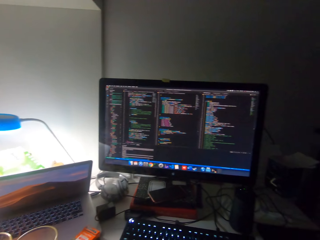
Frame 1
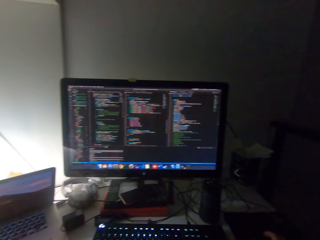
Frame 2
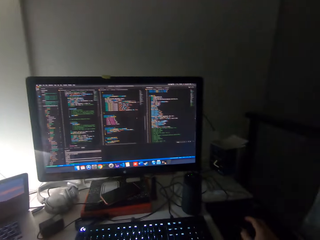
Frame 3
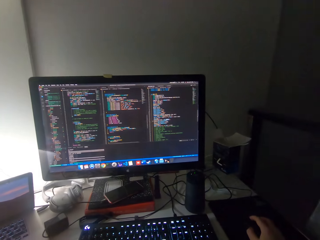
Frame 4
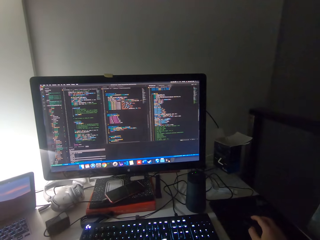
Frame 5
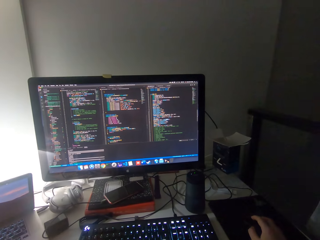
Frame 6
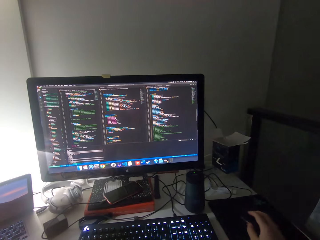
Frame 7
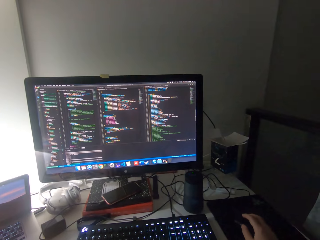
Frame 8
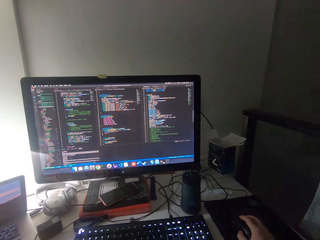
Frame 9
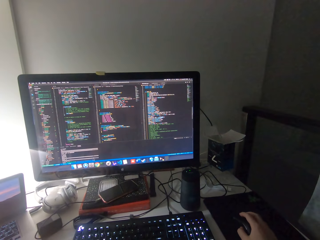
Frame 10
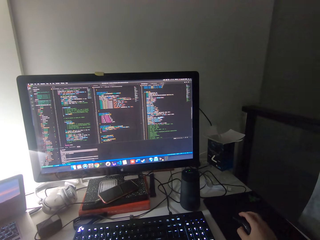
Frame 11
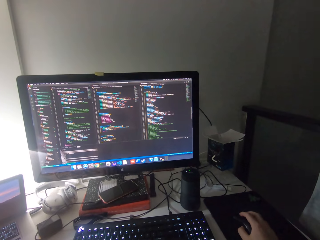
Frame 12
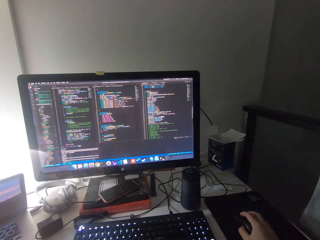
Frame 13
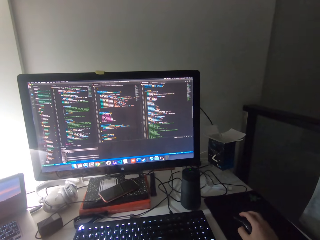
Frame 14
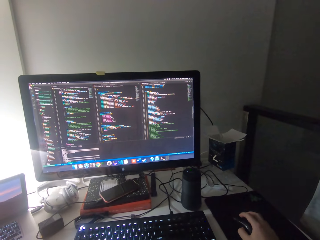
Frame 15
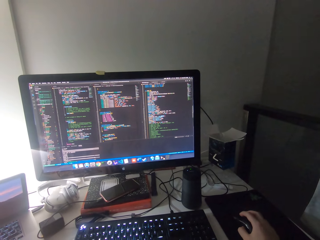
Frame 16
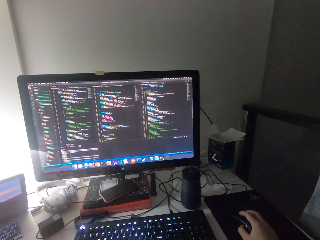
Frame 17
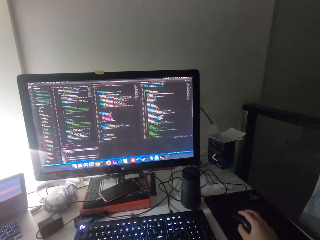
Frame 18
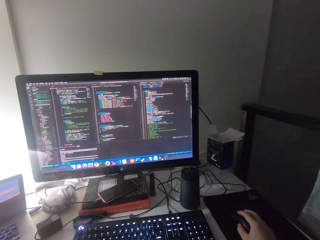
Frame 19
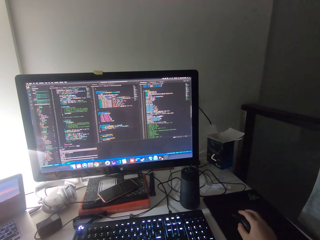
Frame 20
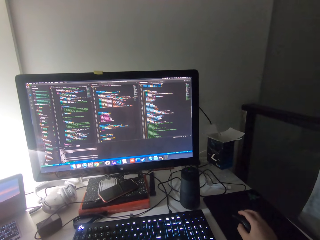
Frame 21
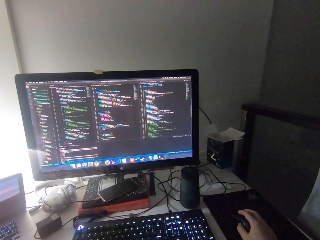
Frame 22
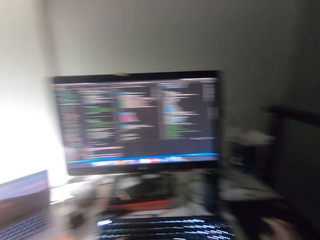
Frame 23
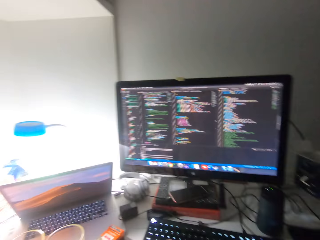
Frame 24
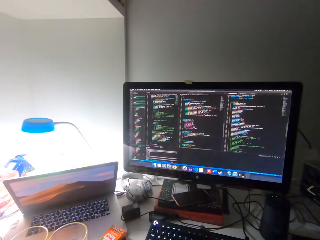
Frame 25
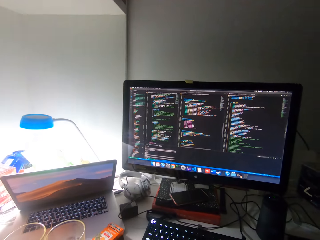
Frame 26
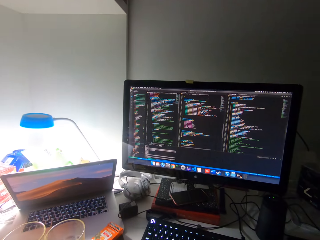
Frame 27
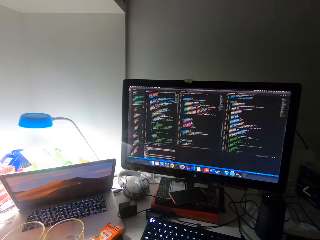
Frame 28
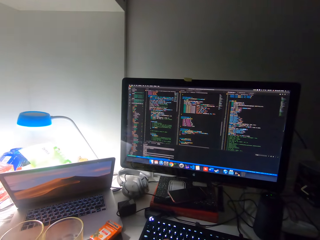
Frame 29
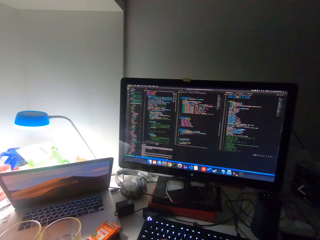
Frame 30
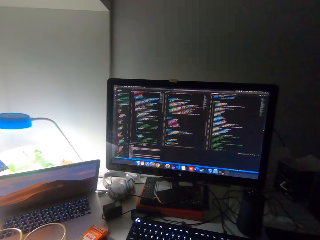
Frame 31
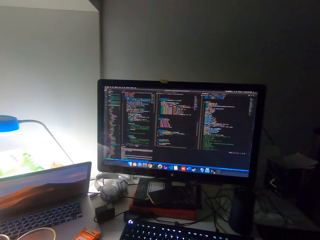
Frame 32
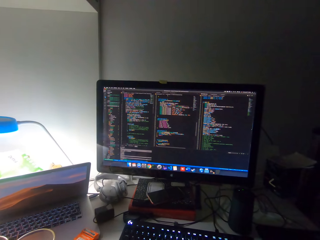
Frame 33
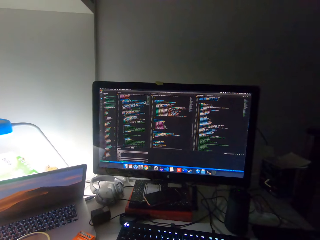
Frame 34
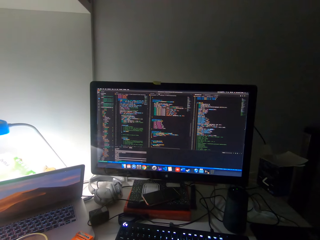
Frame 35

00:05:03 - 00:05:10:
The camera wearer watches a computer monitor. They scroll the mouse.

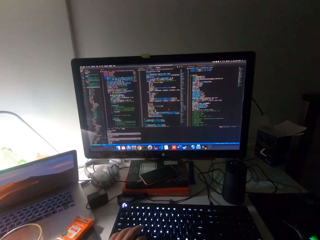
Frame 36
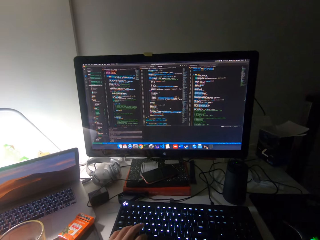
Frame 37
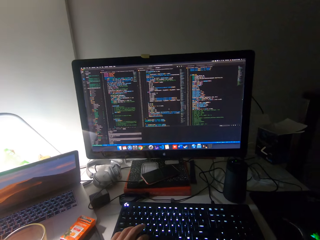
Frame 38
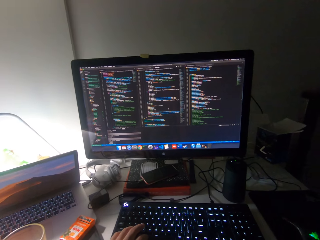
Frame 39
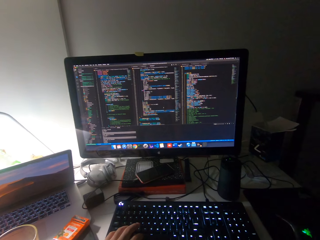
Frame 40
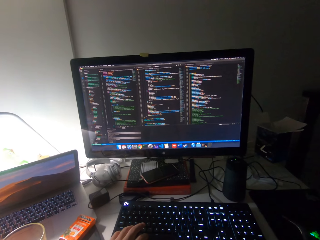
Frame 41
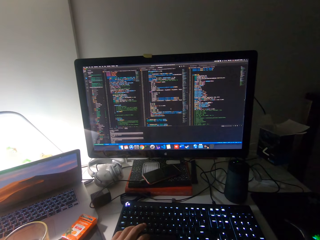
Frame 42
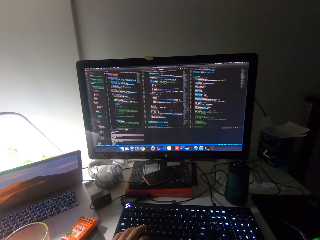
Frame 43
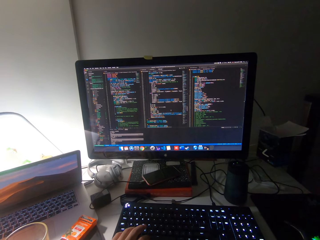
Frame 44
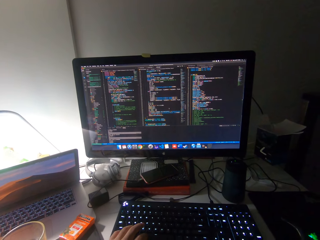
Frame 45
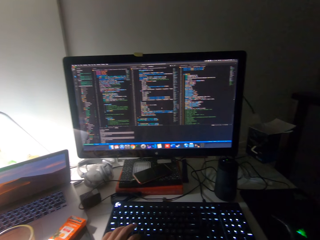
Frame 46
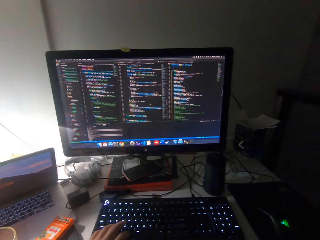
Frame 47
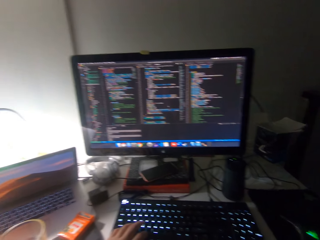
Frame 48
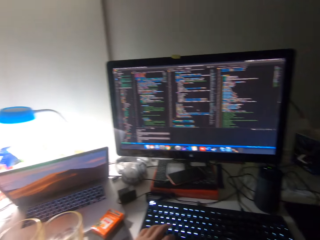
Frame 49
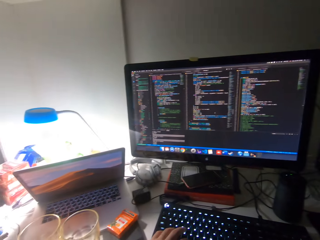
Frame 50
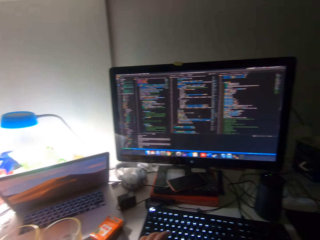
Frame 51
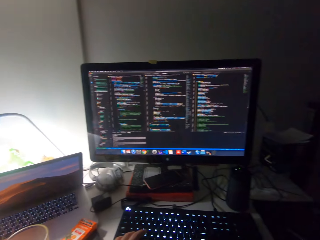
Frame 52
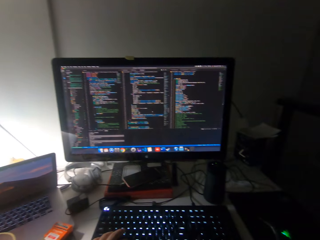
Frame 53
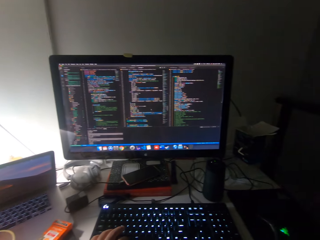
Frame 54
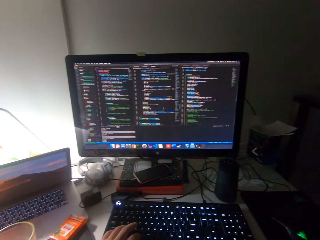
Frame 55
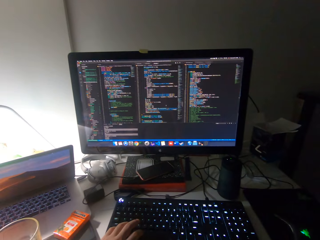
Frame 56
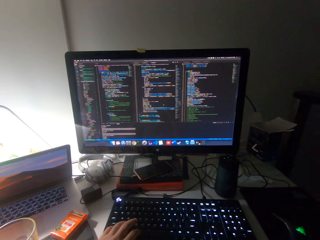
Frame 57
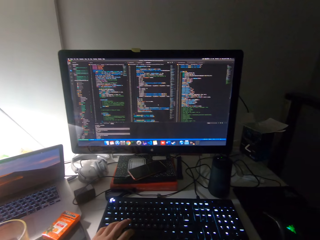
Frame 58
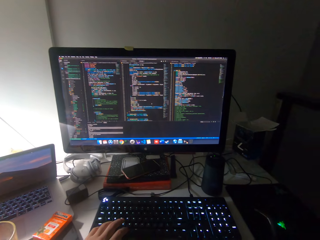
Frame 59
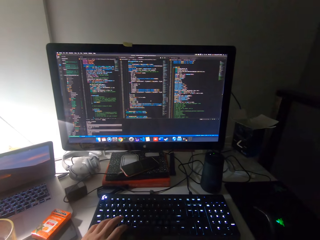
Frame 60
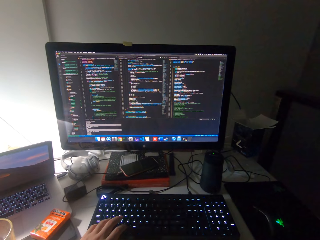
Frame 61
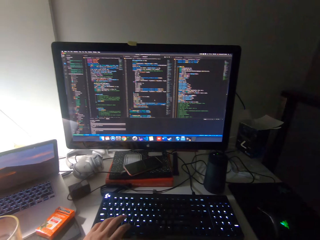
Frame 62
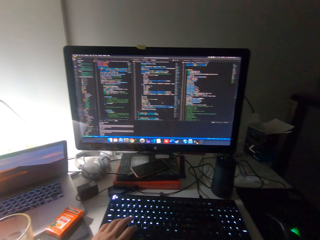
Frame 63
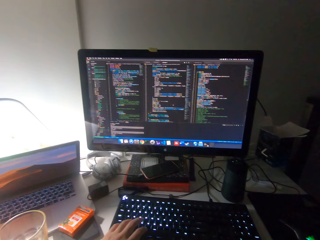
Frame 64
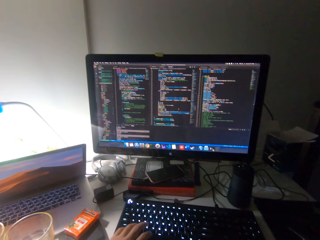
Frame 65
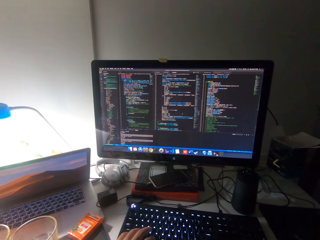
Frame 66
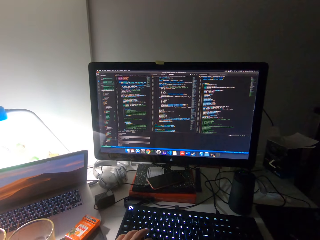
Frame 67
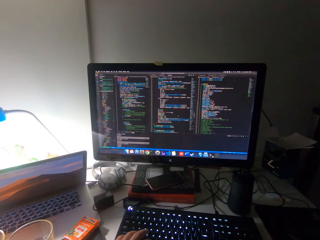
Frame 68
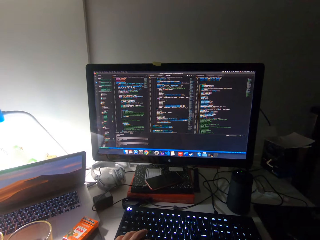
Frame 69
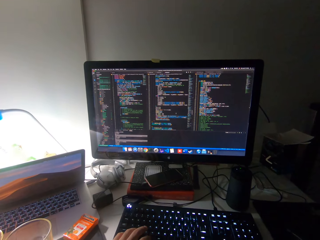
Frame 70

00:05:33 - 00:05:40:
The camera wearer looks at the computer.

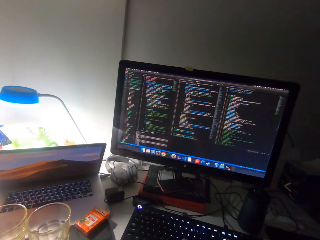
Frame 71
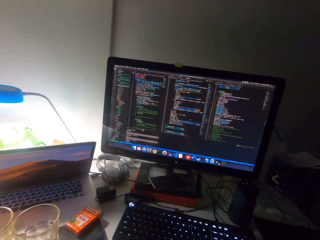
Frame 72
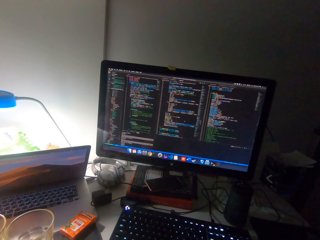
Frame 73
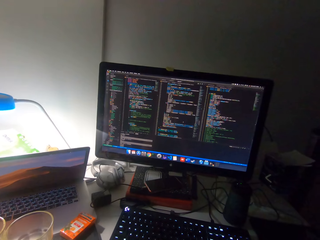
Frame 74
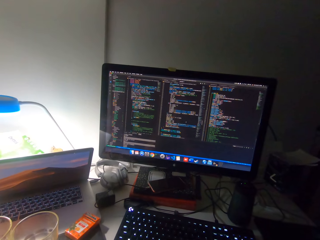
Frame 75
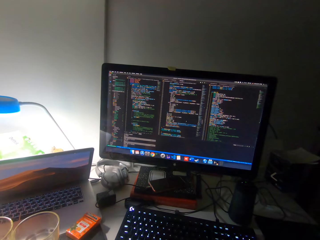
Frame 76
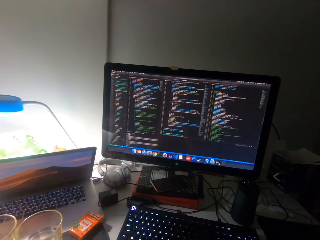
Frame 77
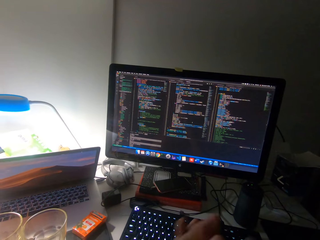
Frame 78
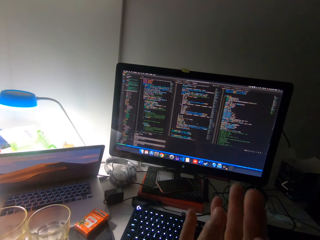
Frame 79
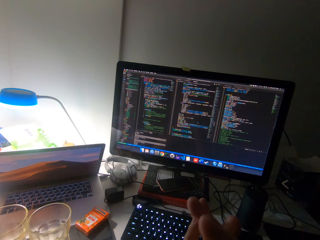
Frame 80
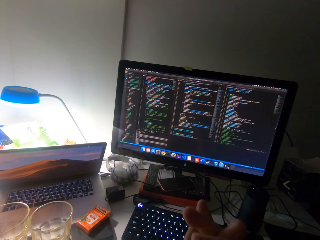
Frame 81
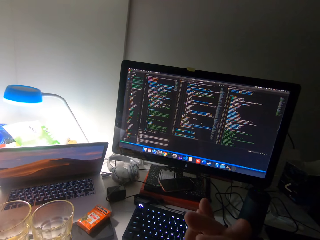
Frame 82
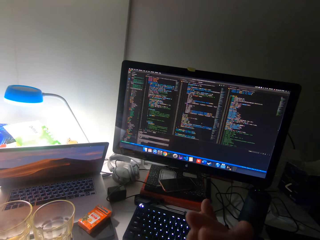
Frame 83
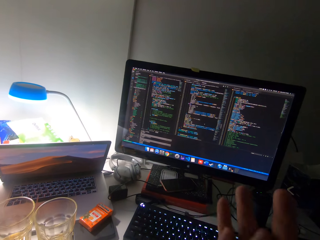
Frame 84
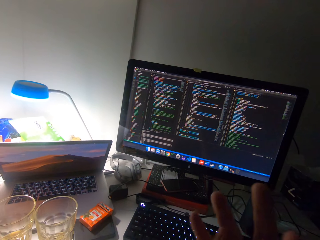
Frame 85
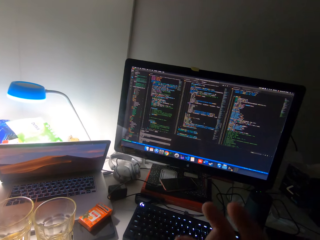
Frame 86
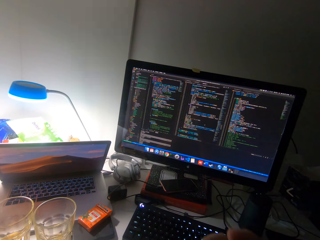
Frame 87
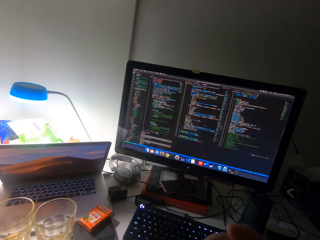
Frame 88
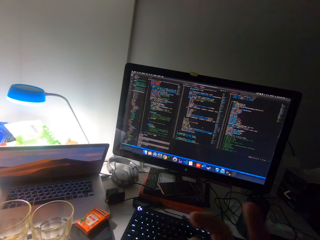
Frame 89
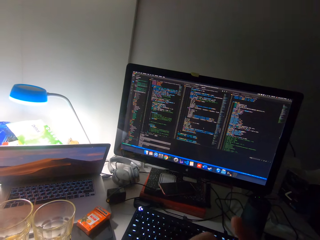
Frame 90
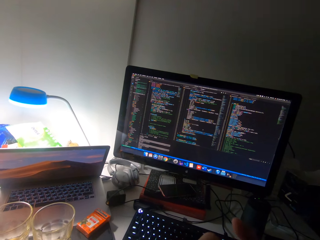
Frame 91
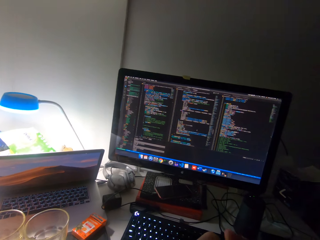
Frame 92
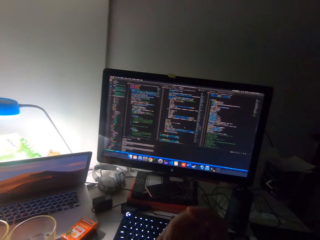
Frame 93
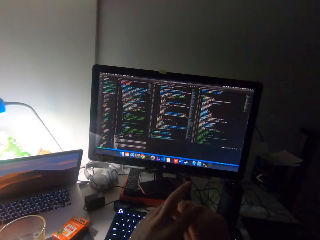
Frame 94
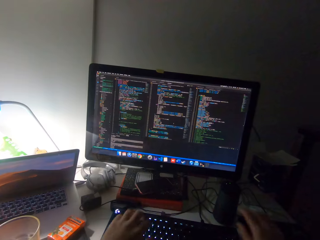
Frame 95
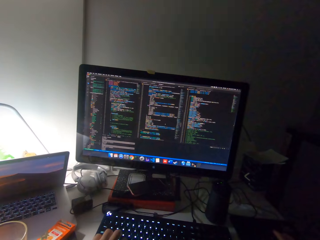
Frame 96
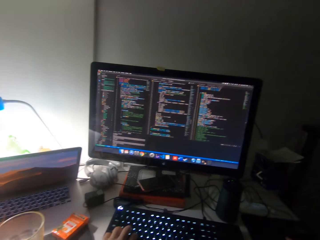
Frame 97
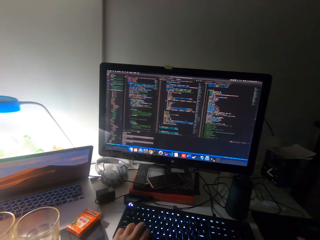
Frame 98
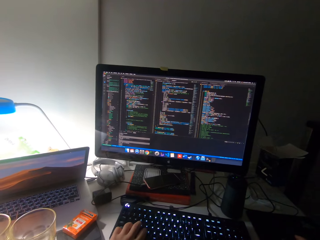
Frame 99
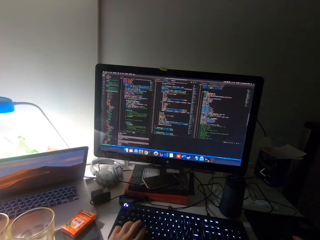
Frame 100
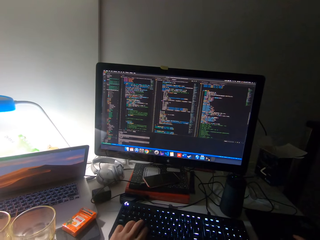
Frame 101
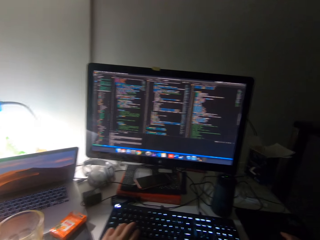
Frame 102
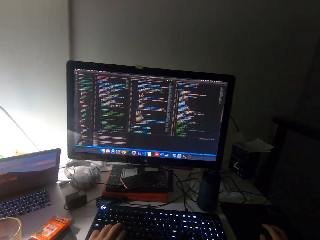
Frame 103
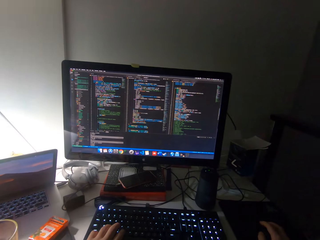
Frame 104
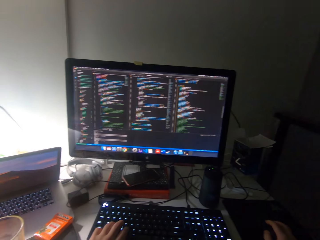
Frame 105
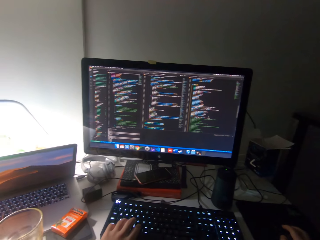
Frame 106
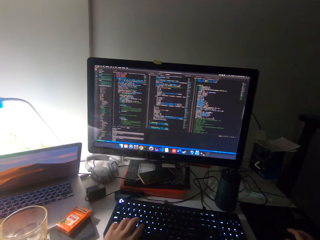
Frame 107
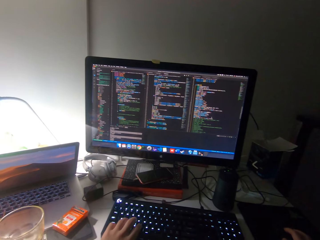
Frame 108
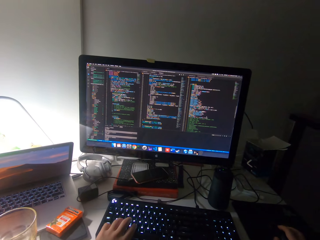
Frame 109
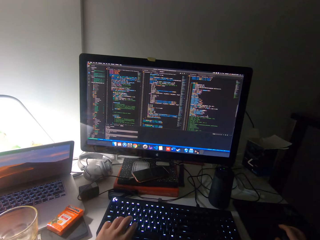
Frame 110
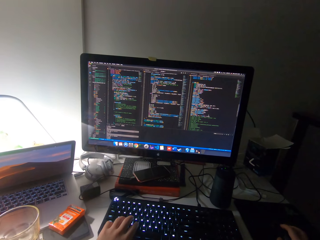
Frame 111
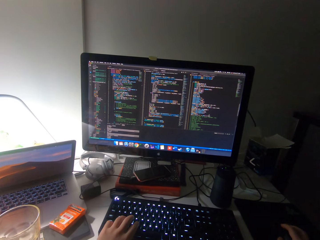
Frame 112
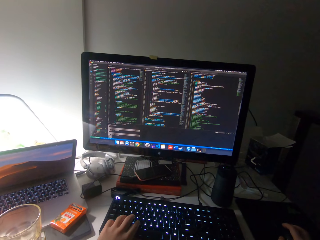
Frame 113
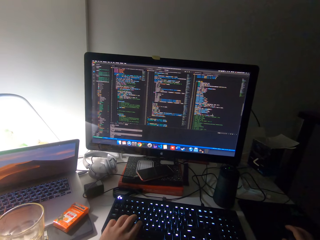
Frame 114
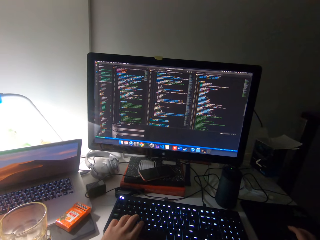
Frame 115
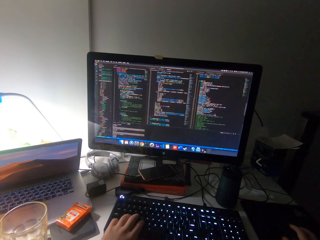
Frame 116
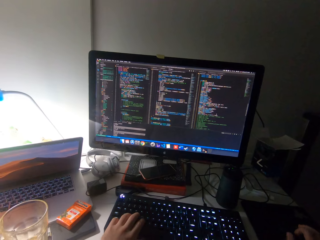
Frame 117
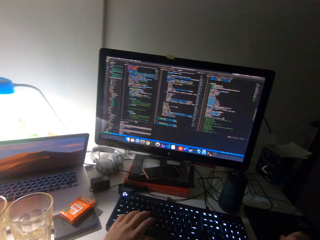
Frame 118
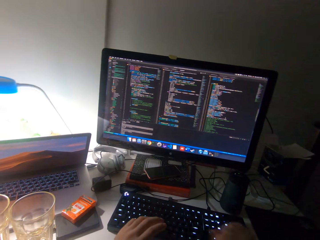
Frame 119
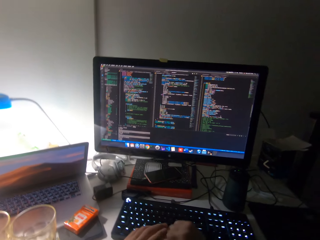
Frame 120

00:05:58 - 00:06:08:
The camera wearer cracks his knuckles. He touches the keyboard.
